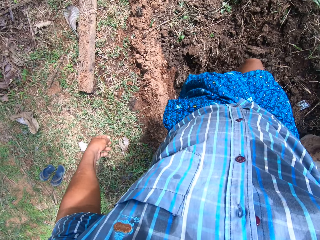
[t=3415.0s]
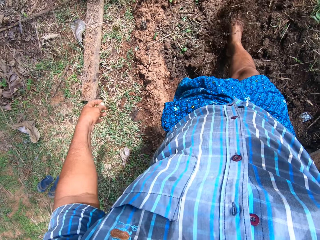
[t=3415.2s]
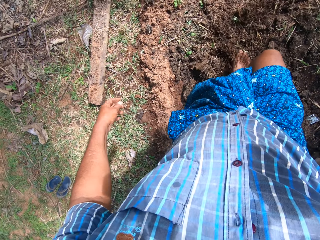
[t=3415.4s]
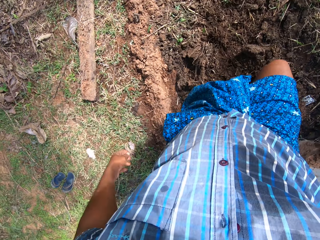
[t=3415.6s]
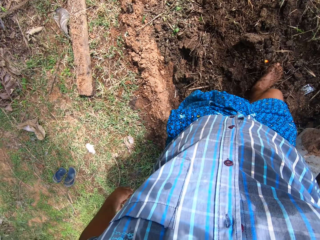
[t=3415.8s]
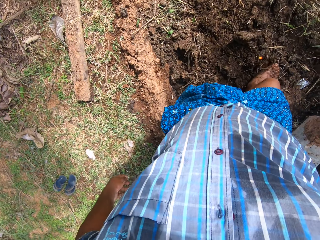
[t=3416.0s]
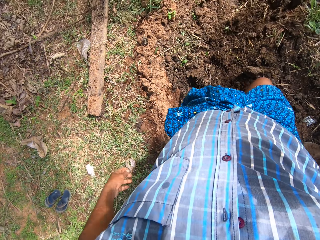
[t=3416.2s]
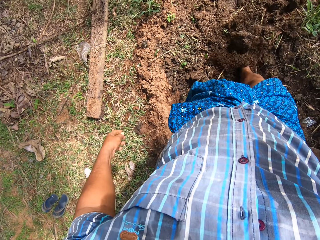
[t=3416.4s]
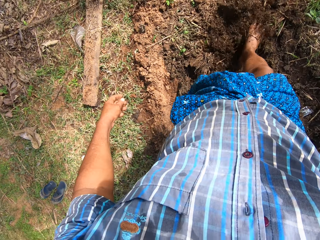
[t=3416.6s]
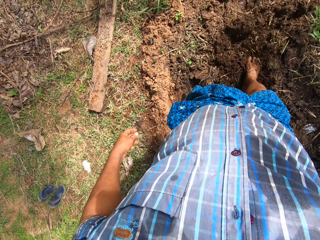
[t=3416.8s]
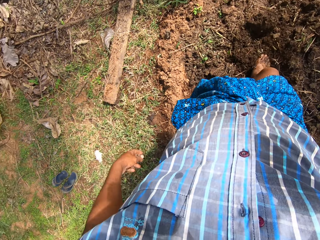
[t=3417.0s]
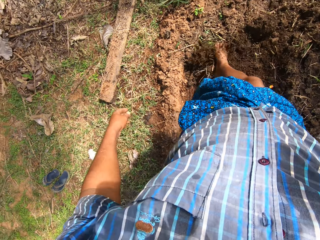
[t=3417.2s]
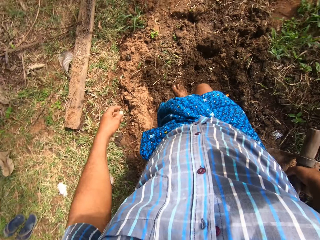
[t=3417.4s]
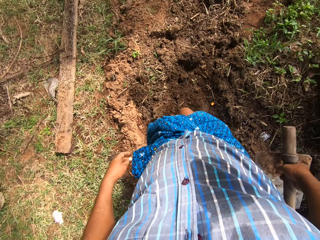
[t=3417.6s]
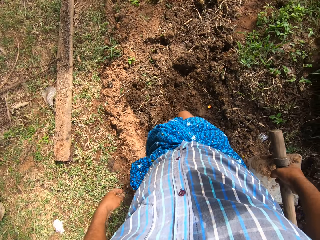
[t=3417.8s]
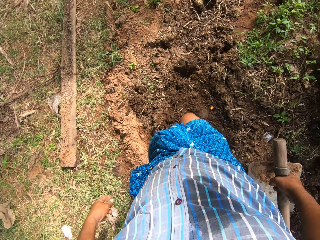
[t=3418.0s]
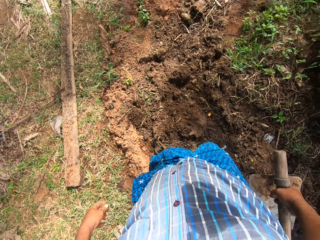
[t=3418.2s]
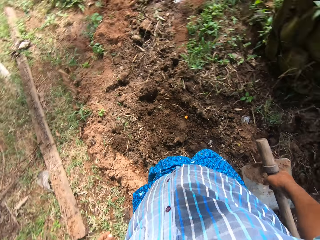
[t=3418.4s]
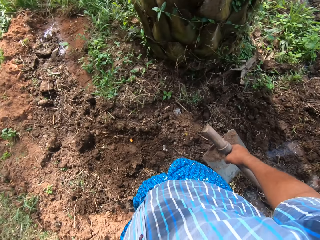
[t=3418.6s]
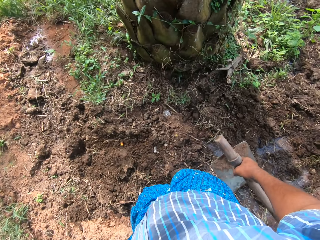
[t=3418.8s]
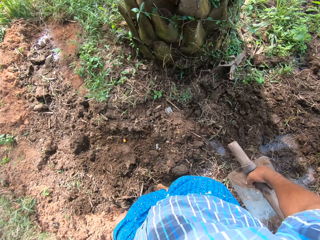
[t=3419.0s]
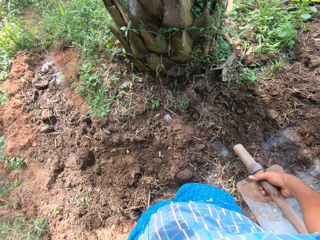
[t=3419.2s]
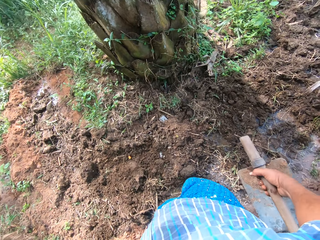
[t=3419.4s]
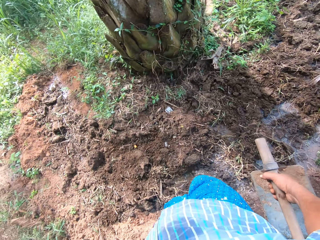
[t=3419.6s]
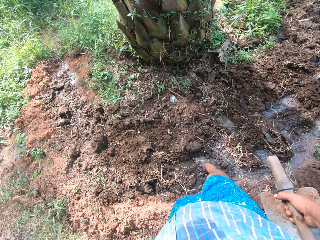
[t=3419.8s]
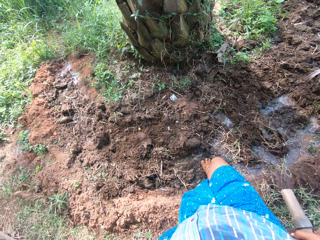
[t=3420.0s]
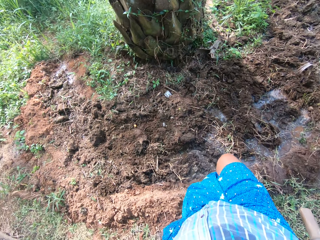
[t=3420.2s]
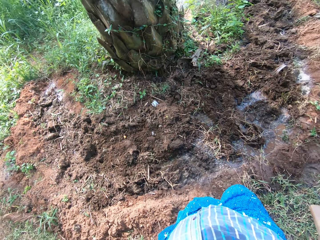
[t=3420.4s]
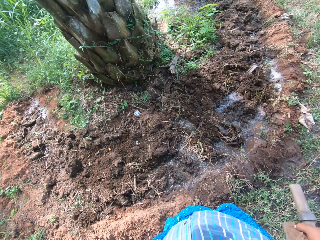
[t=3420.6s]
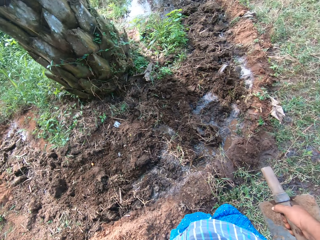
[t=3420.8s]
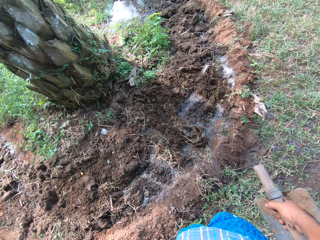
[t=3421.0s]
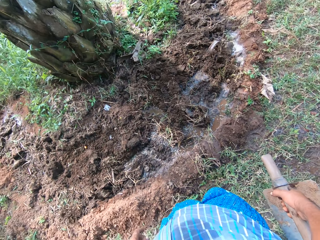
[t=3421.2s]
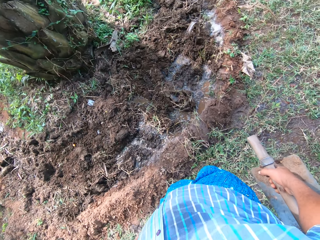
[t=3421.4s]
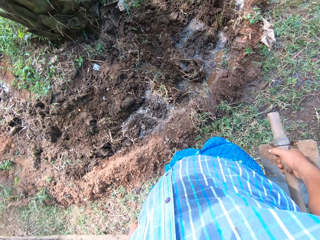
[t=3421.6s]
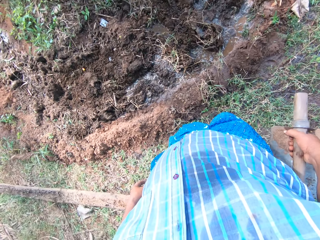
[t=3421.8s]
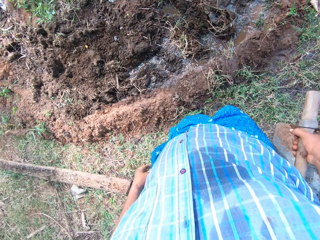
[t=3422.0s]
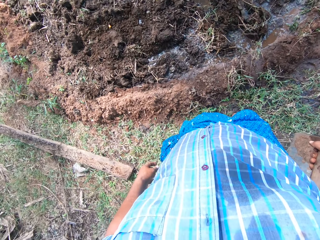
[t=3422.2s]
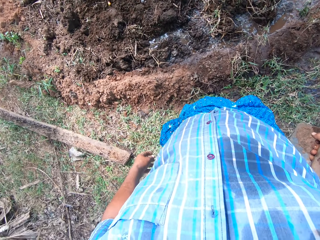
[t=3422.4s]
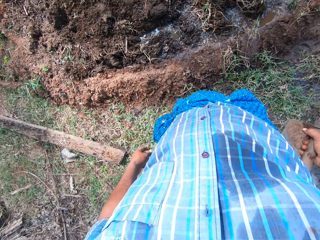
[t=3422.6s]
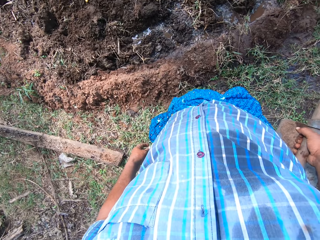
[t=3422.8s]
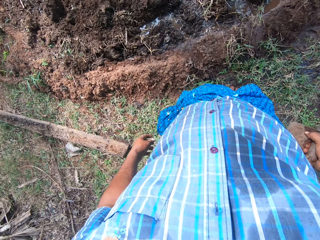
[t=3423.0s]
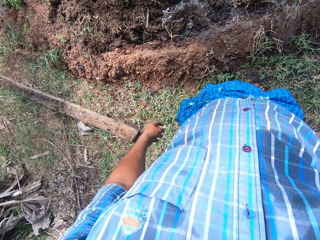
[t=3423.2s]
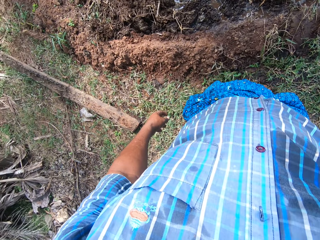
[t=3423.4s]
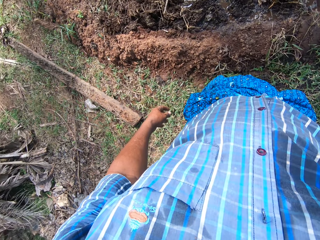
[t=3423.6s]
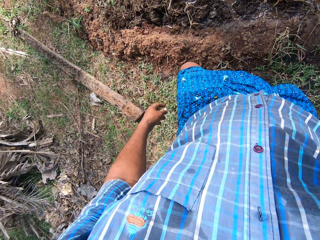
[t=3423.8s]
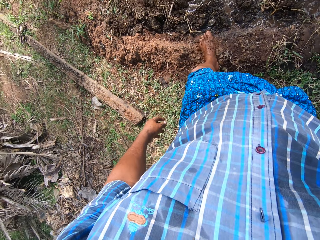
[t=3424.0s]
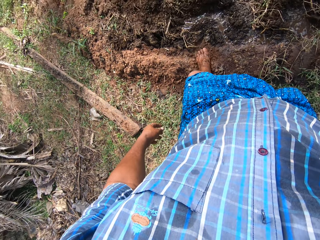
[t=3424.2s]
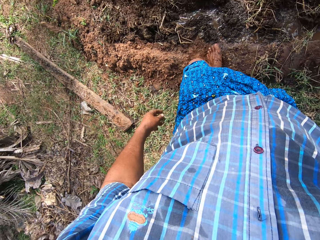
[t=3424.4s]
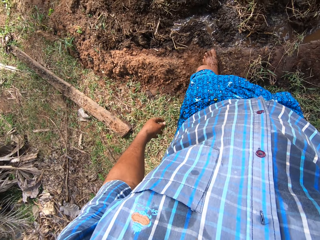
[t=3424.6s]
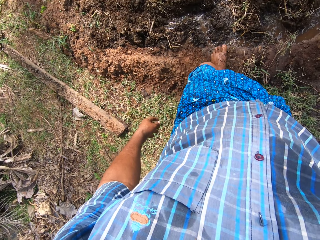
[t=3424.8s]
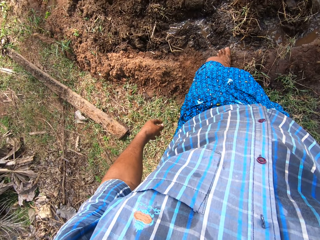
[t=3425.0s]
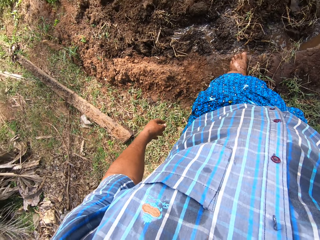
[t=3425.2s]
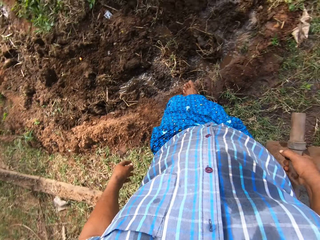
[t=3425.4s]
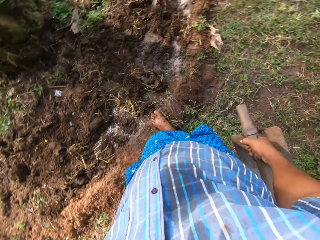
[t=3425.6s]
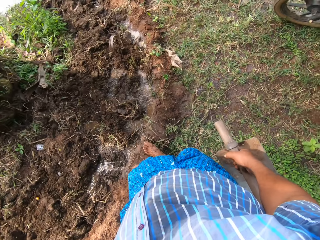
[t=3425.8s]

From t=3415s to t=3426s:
The camera wearer looks at the farm.

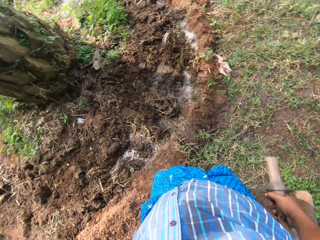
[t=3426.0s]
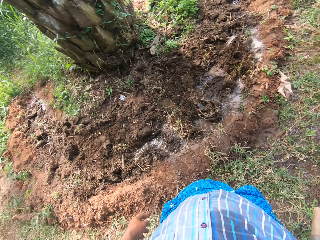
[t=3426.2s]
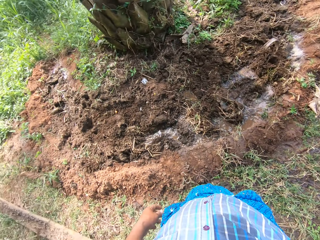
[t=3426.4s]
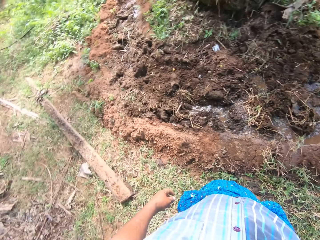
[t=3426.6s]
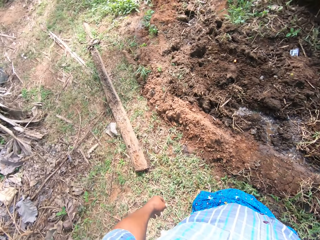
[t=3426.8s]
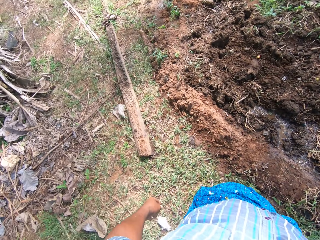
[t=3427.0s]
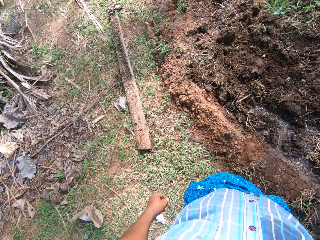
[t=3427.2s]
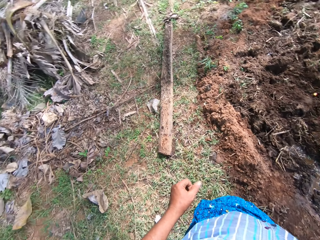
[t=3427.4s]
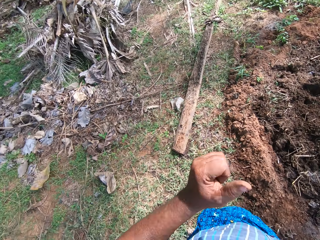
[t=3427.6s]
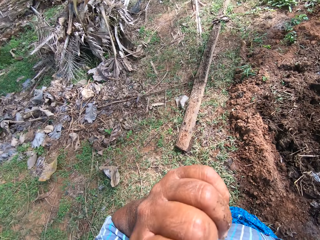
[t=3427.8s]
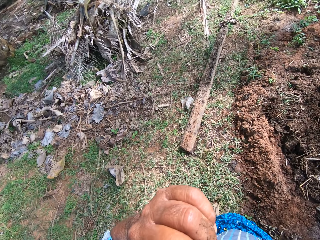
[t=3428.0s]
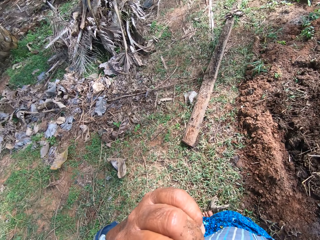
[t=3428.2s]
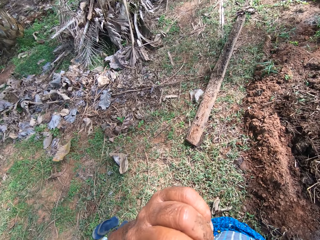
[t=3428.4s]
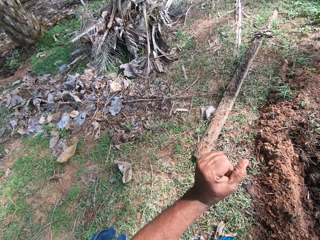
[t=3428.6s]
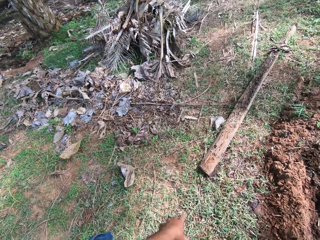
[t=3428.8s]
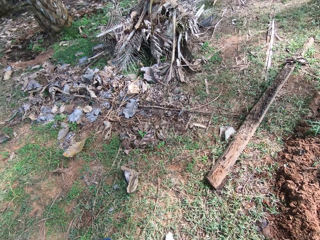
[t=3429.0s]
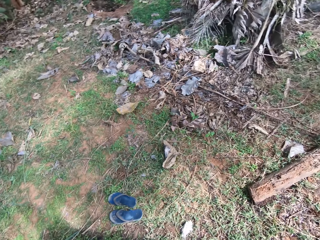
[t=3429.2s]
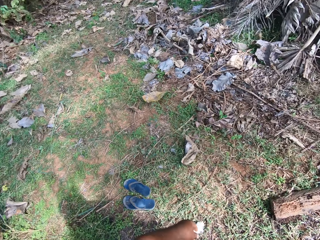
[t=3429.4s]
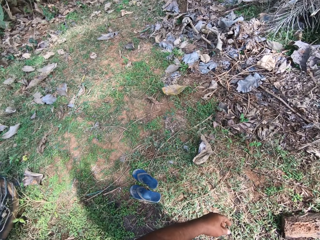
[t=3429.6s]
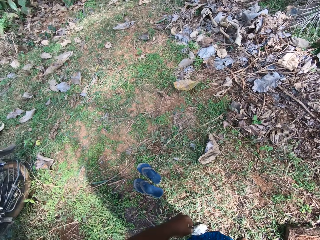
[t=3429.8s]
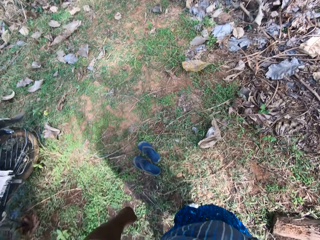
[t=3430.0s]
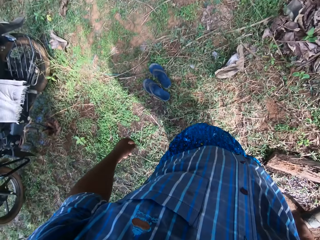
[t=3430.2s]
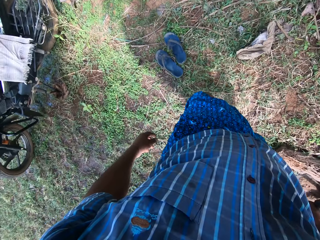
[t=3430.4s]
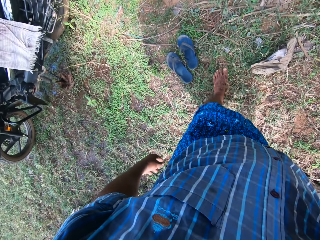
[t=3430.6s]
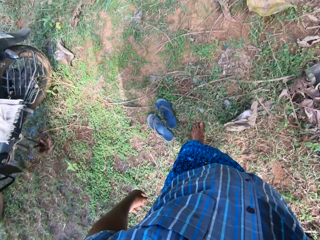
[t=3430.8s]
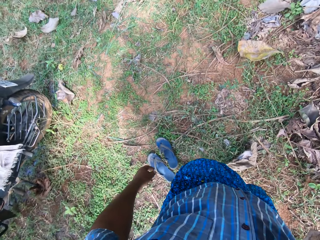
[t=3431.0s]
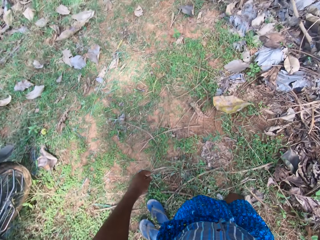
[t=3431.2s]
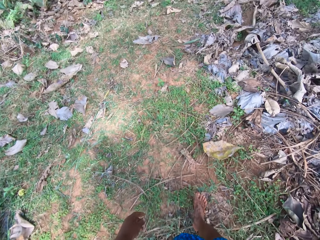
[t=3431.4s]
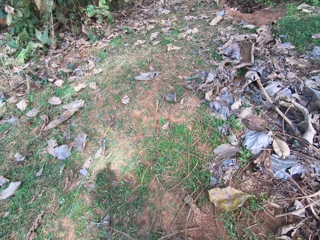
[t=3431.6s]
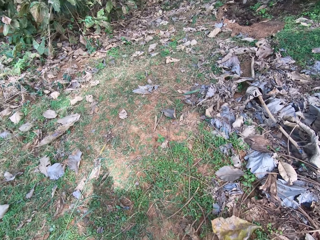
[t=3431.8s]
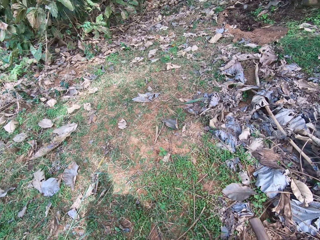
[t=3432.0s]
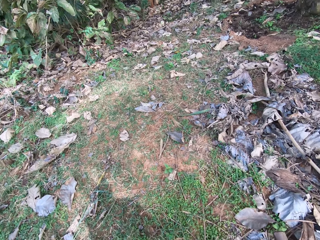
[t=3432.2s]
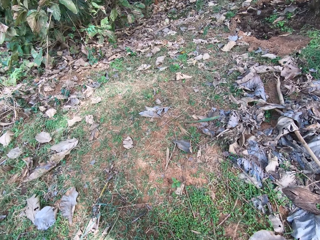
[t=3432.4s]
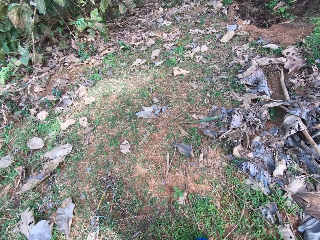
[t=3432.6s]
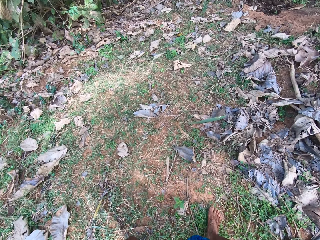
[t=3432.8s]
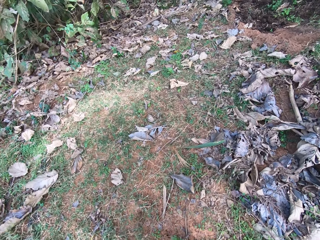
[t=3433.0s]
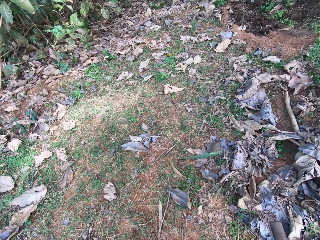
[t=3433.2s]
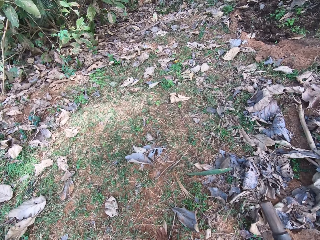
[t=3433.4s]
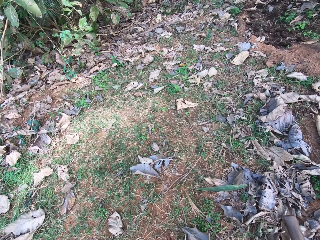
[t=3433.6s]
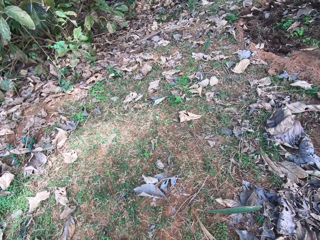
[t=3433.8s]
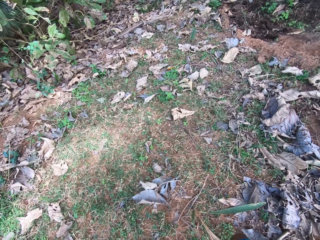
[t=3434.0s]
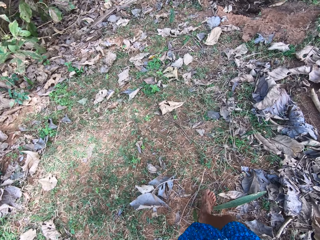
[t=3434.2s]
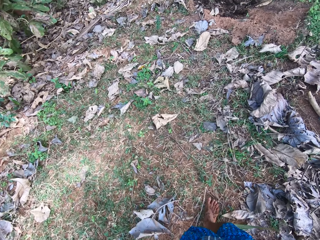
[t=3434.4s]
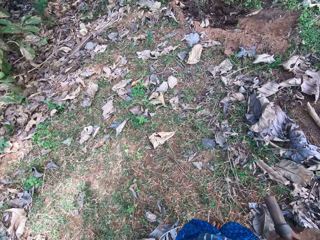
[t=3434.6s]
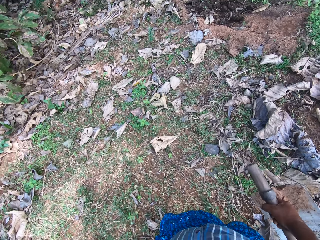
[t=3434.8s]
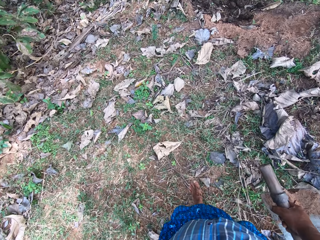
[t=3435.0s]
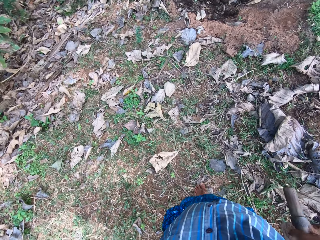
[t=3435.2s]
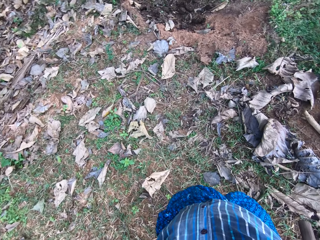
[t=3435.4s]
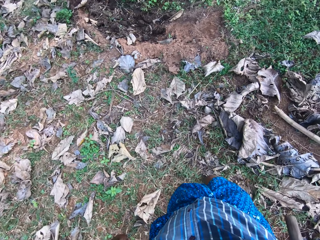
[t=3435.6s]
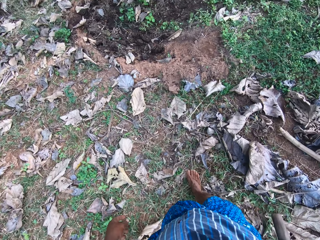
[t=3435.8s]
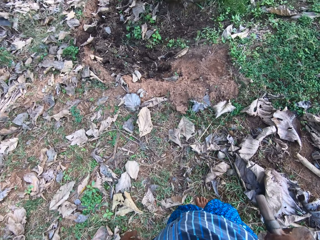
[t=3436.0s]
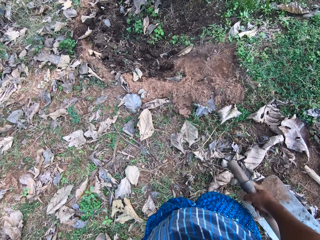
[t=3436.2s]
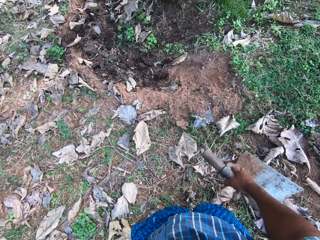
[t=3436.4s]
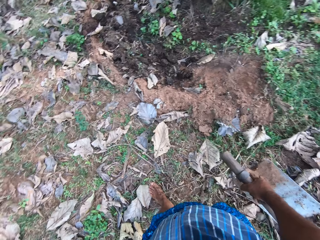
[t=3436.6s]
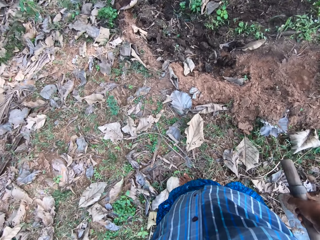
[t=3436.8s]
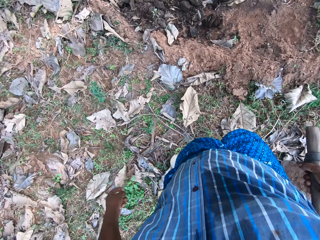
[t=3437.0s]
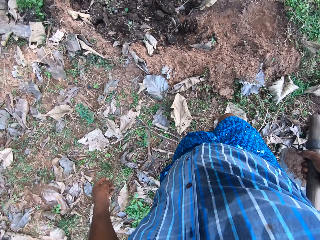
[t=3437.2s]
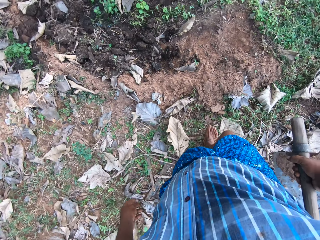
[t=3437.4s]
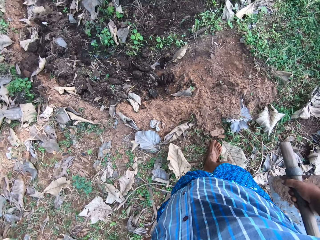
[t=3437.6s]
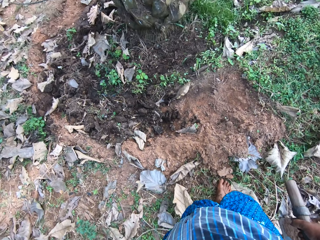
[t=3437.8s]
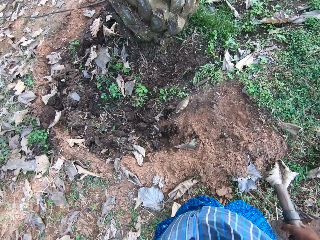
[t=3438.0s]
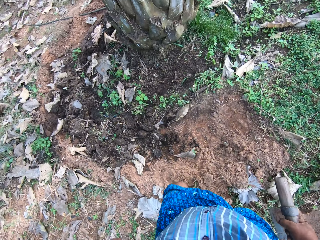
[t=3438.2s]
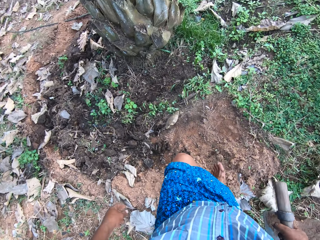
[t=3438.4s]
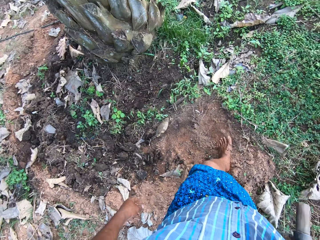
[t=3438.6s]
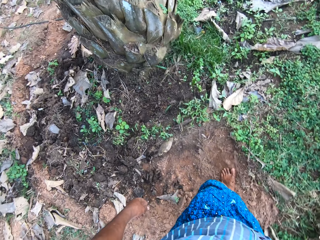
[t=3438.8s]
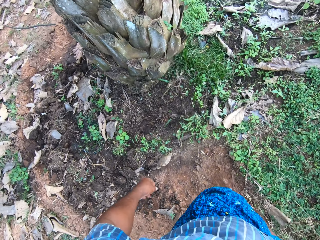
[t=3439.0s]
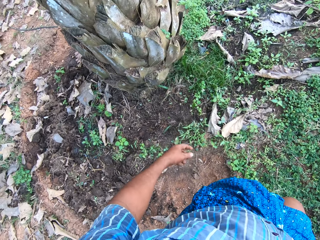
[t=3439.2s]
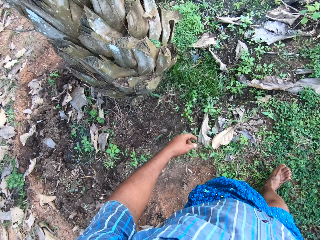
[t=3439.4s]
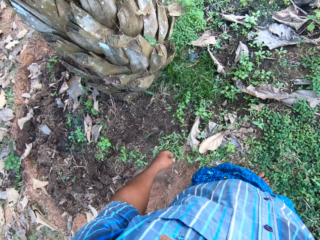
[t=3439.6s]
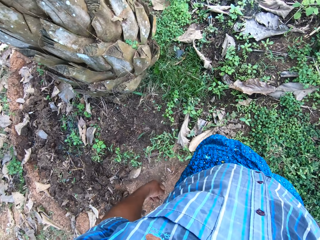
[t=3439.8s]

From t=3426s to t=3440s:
The camera wearer adjusts the camera. They touch the face with the left hand. They walk forward.
